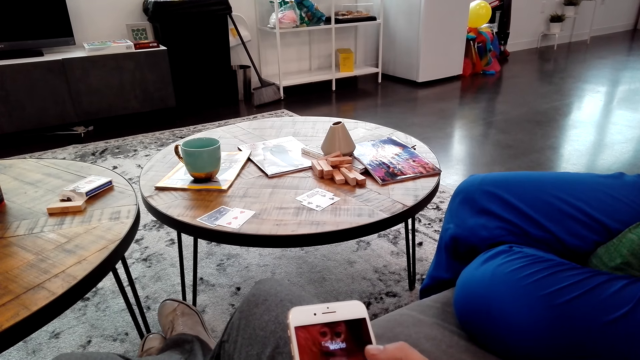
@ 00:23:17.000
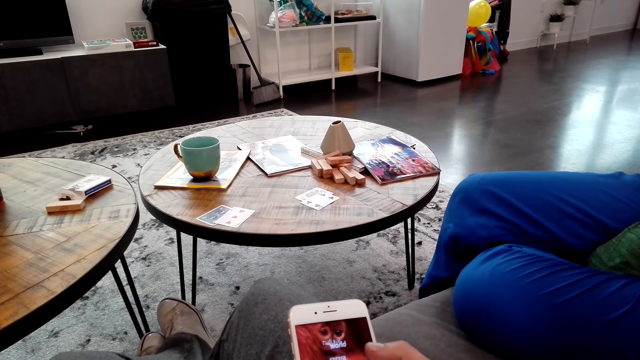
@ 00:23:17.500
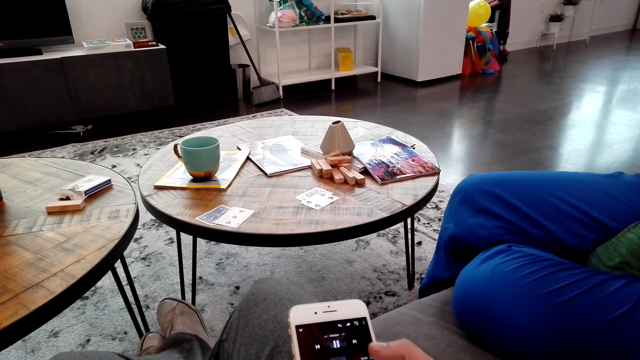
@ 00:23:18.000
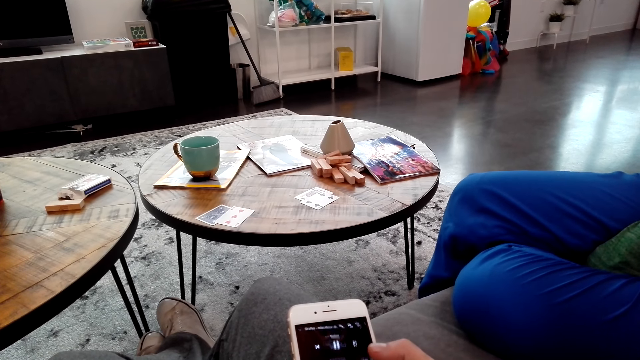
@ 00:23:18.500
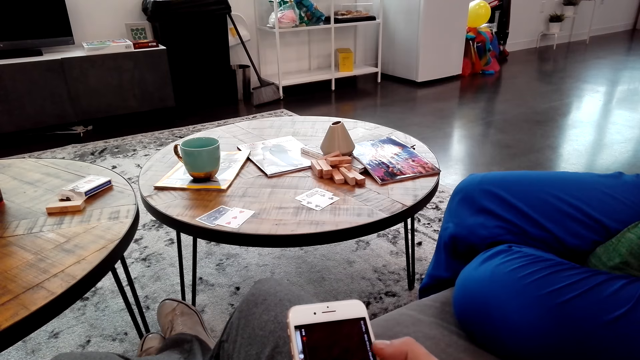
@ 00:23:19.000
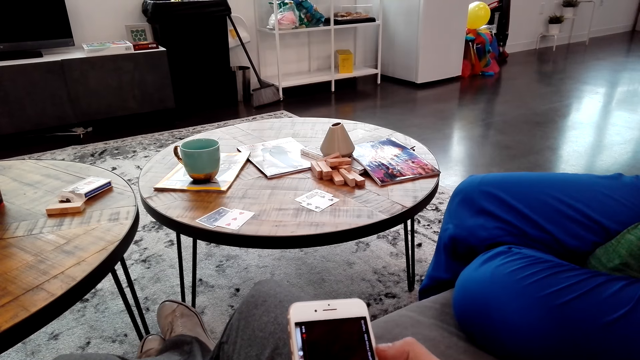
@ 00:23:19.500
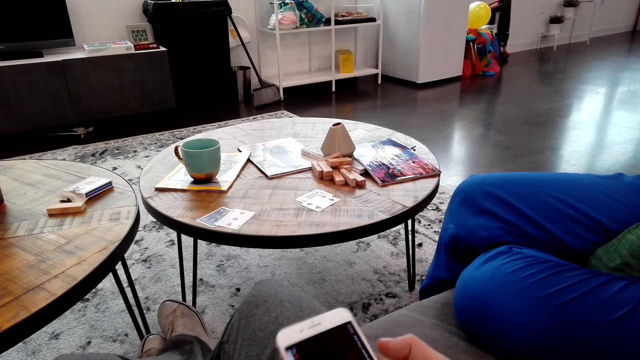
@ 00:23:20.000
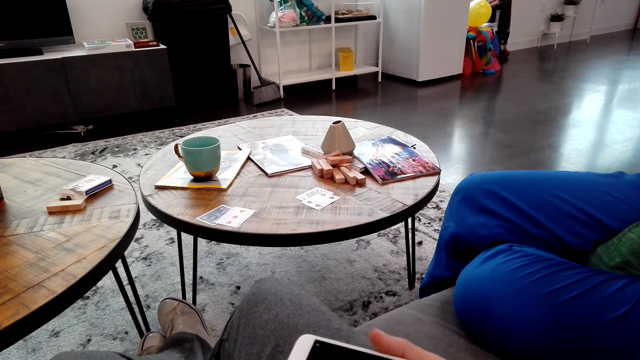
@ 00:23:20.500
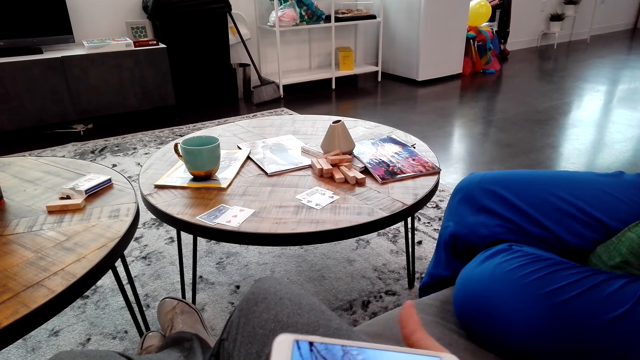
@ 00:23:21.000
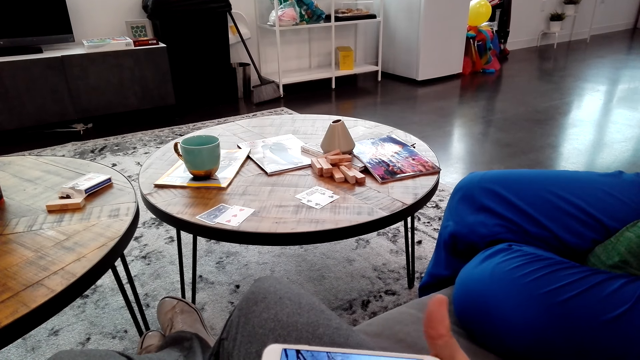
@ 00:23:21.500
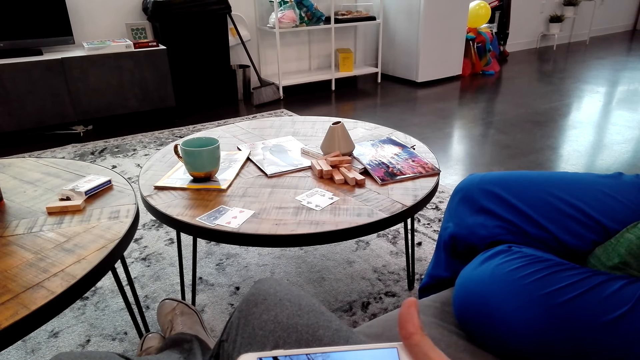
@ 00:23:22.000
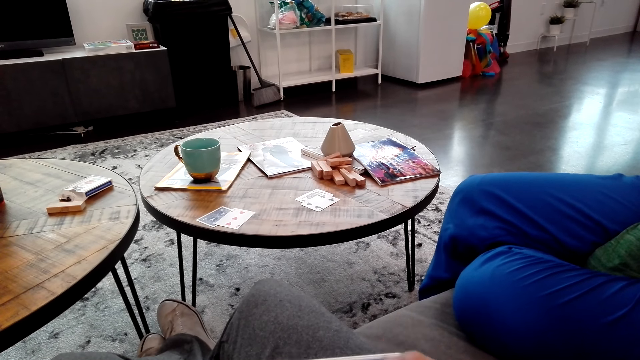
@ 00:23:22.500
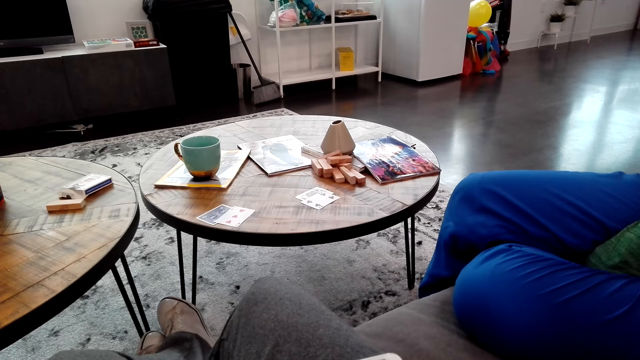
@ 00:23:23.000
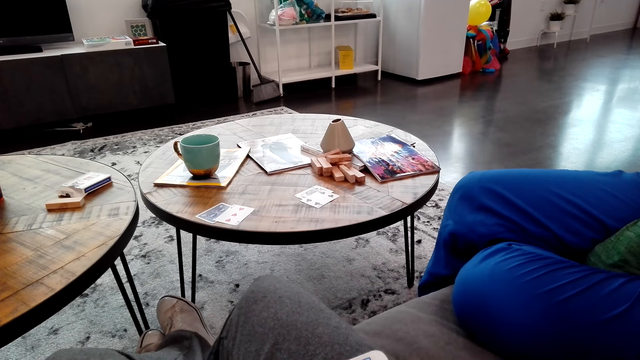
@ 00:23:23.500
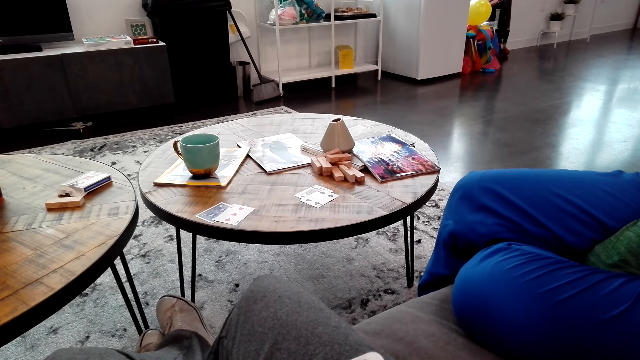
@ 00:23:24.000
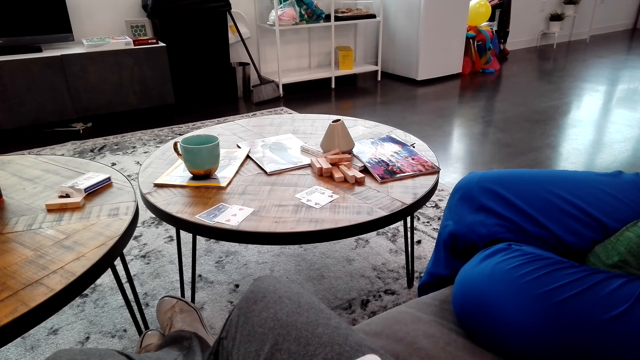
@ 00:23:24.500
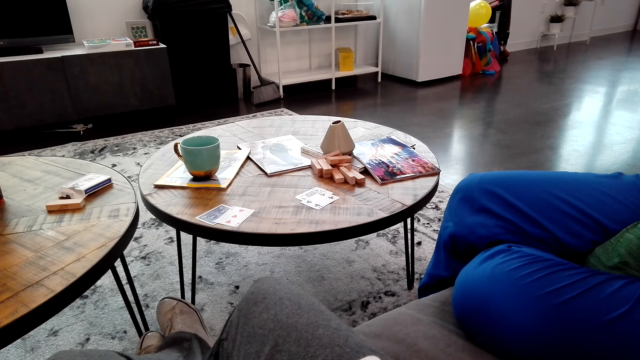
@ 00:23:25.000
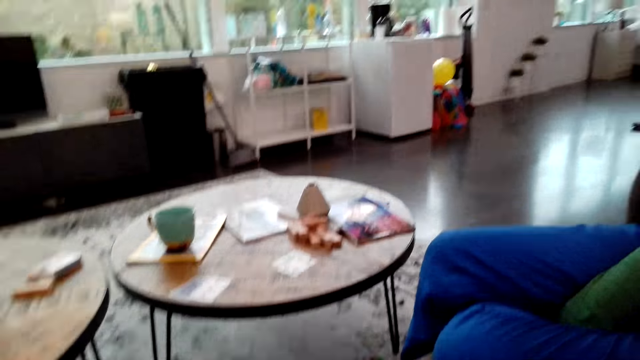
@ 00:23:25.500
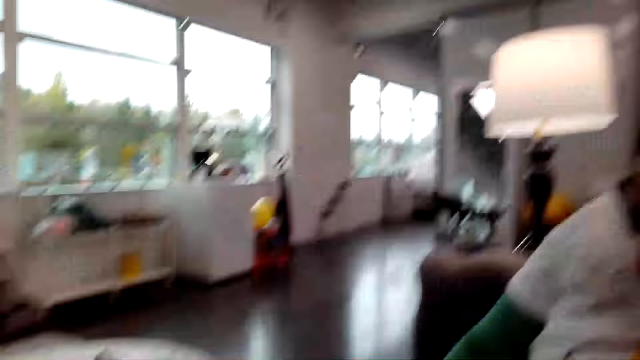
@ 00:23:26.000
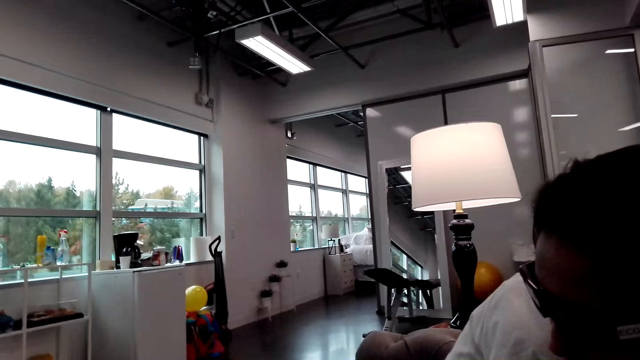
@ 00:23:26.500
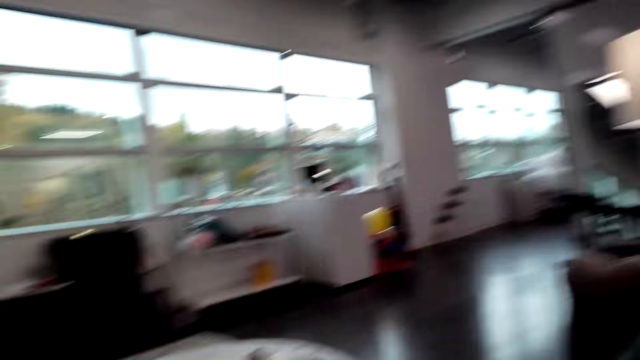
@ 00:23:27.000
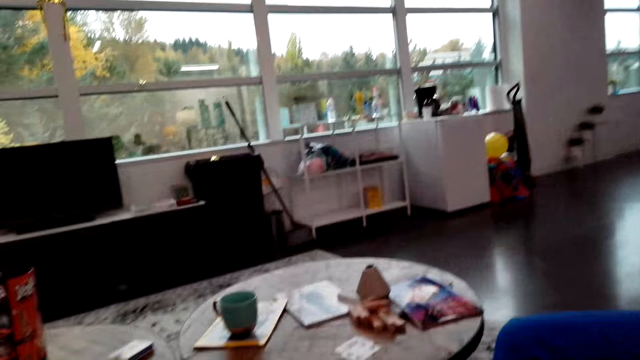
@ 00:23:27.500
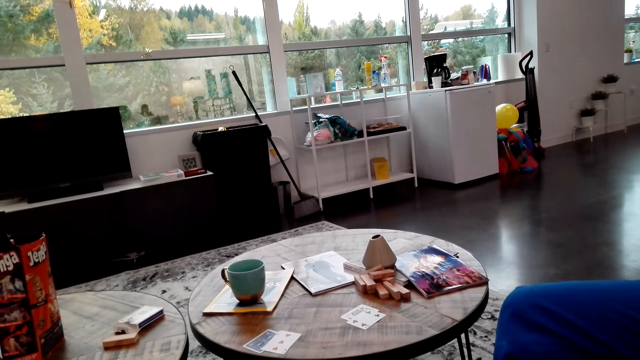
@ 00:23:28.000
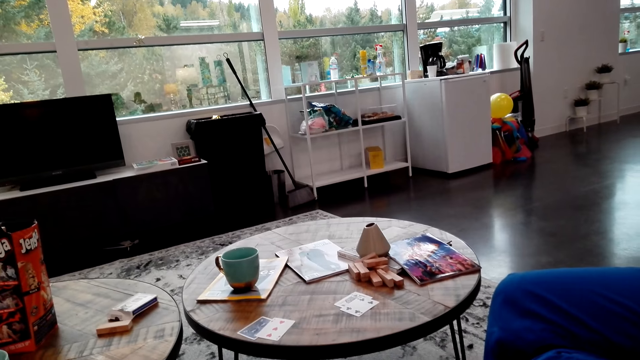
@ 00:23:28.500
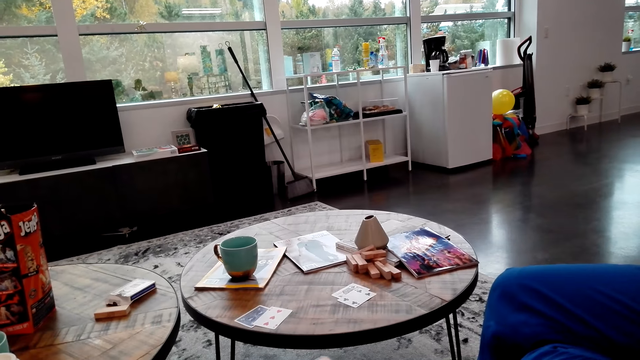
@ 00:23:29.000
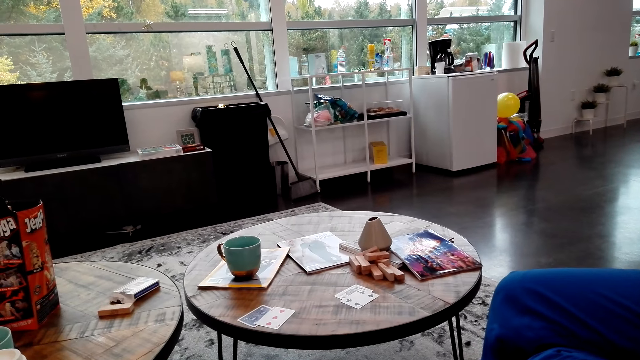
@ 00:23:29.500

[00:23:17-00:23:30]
The camera wearer yawns. They rotate the phone. They look at a person. They look around. They talk to the person.

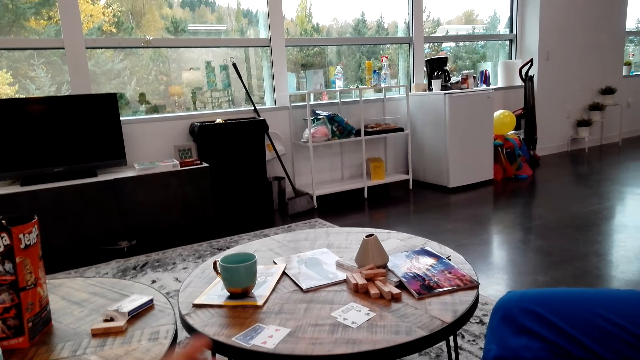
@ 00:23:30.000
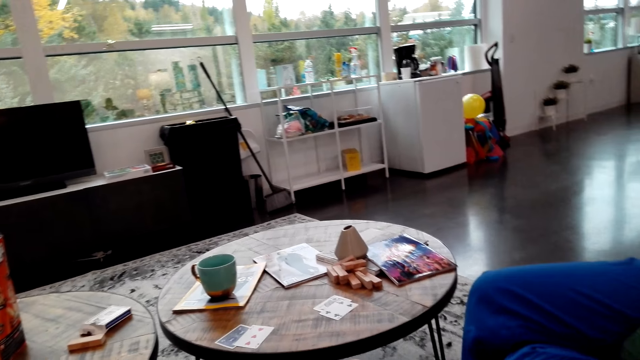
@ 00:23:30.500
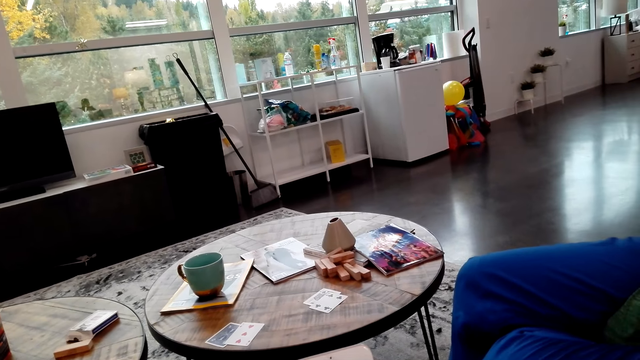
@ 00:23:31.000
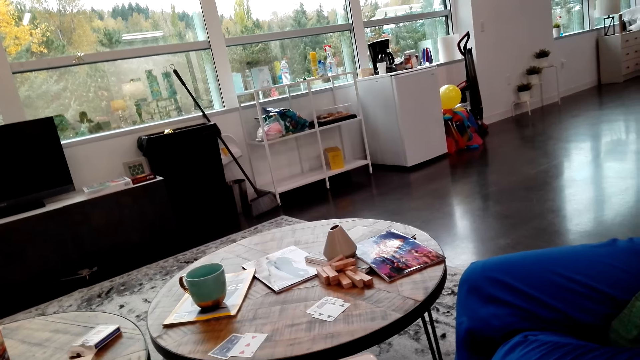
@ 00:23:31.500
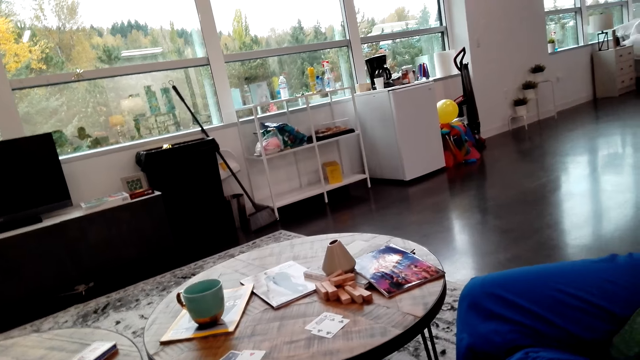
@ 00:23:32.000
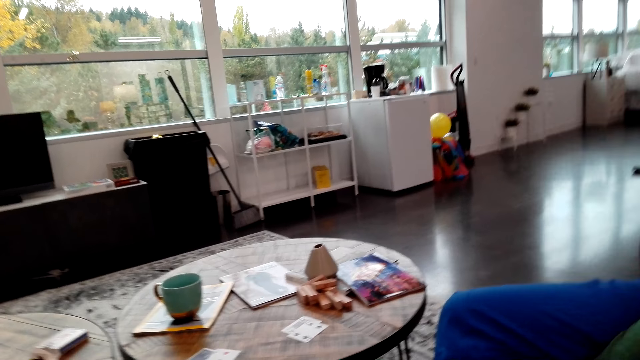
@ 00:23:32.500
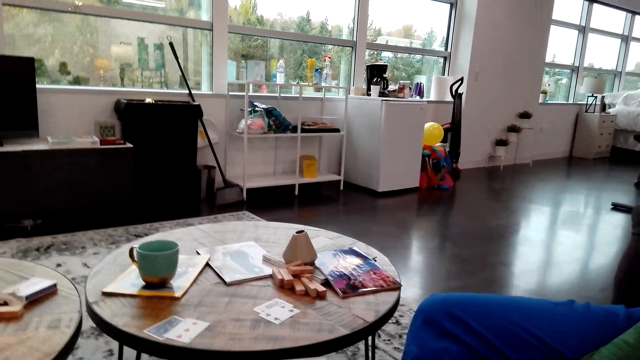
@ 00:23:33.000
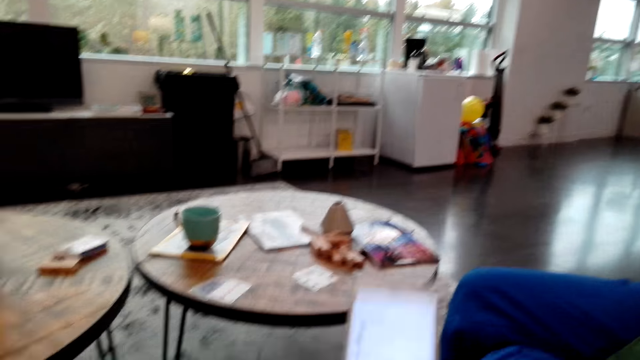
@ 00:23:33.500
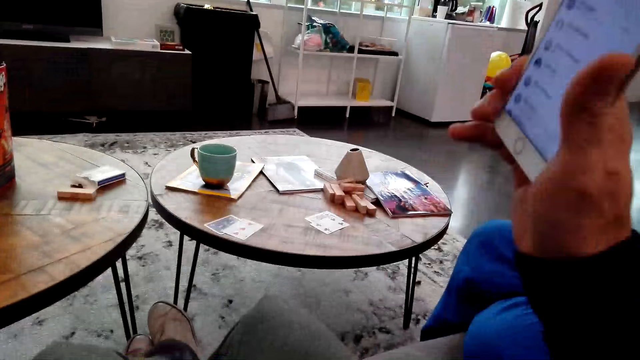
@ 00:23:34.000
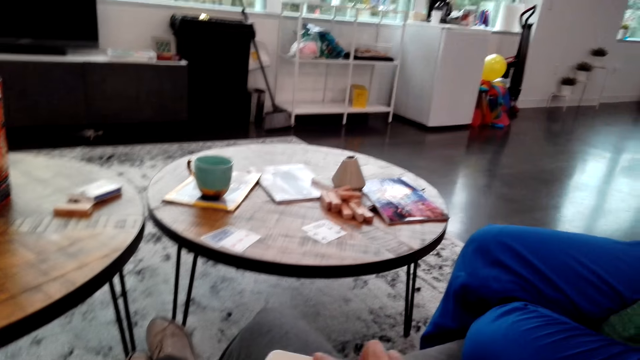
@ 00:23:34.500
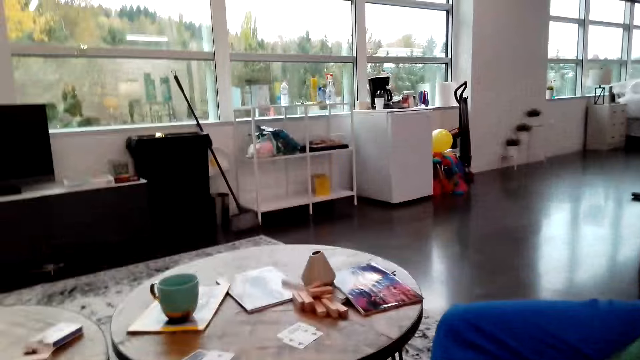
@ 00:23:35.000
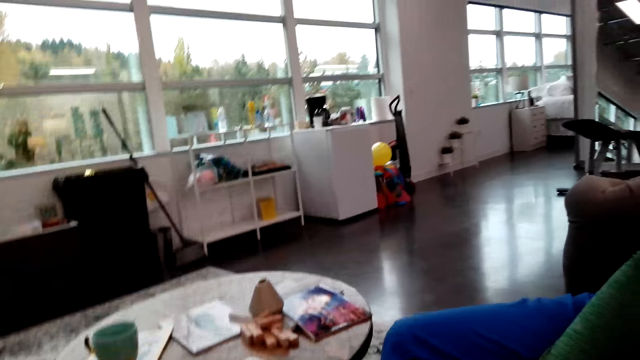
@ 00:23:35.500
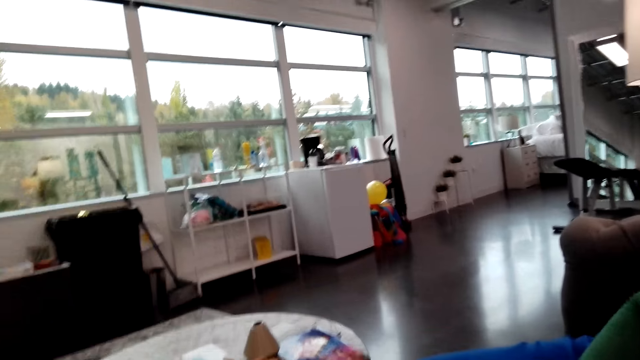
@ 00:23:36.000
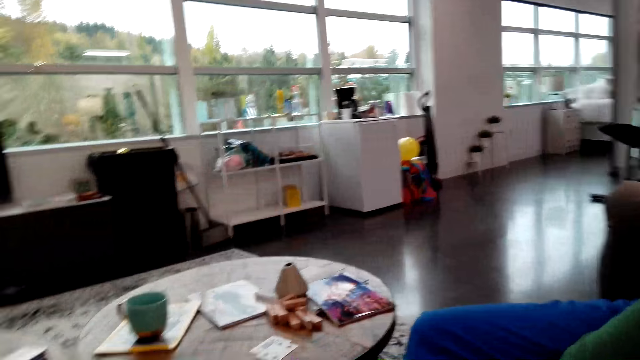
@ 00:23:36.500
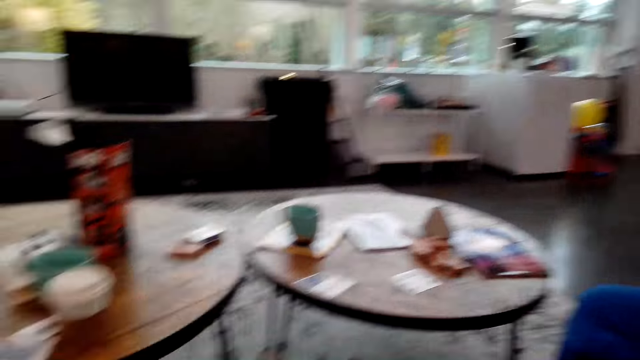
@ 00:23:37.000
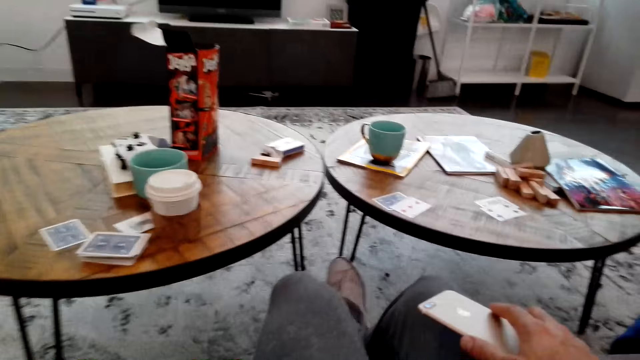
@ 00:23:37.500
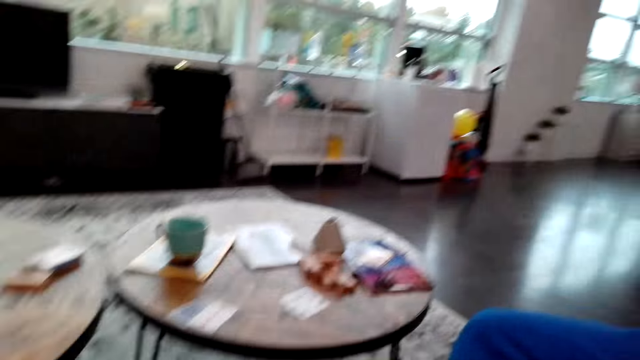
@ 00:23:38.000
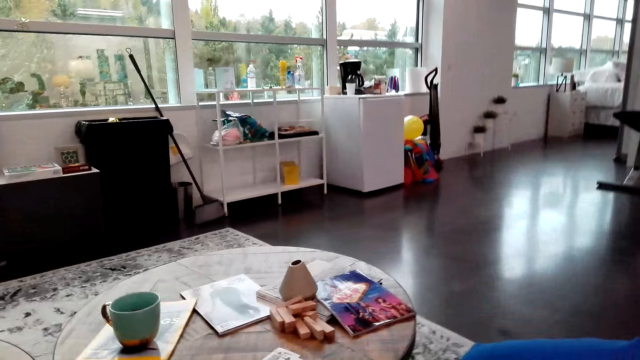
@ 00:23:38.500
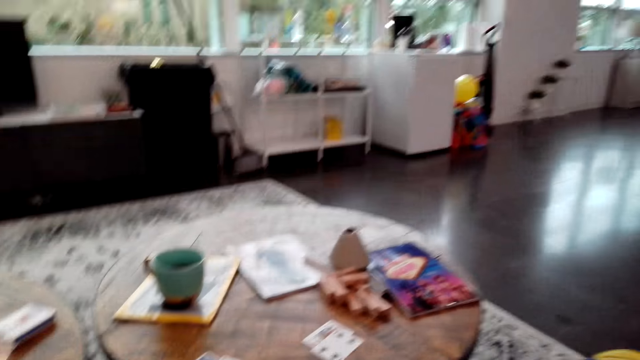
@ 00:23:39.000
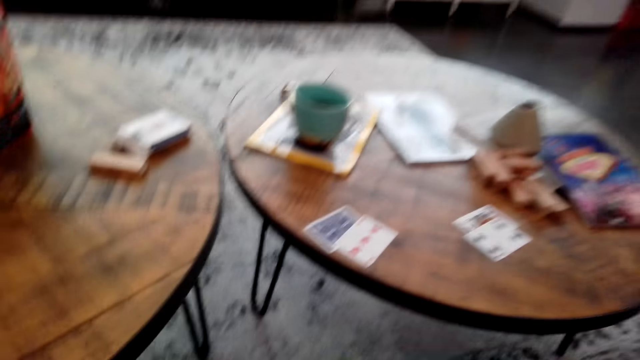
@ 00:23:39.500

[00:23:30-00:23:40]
The camera wearer lifts a hand. They speak to a woman. They raise the phone. They lift the hand up. They lower the phone. They put the hand down. They speak to the woman. They look at the table.
